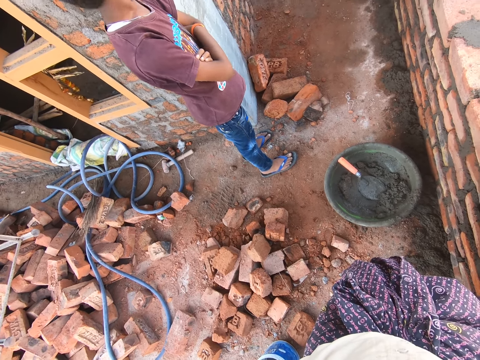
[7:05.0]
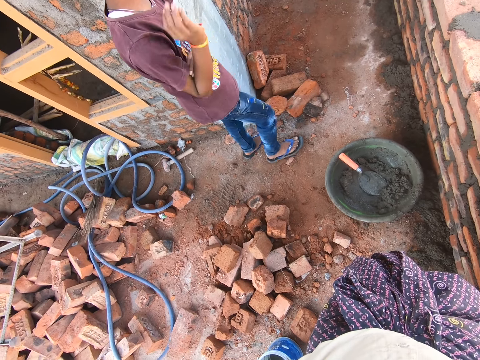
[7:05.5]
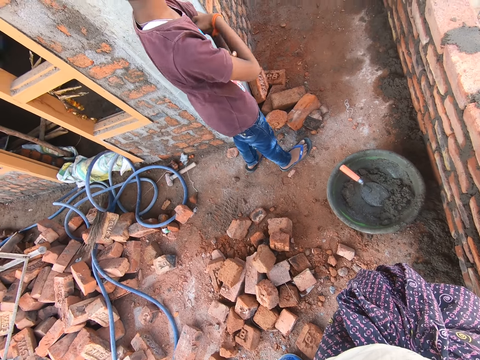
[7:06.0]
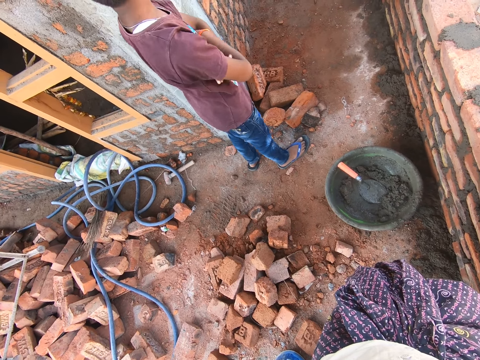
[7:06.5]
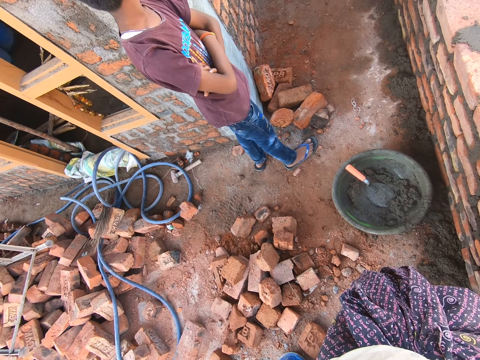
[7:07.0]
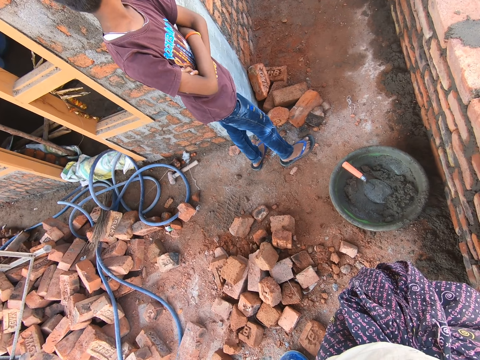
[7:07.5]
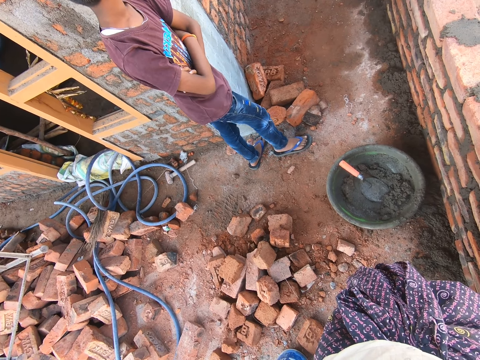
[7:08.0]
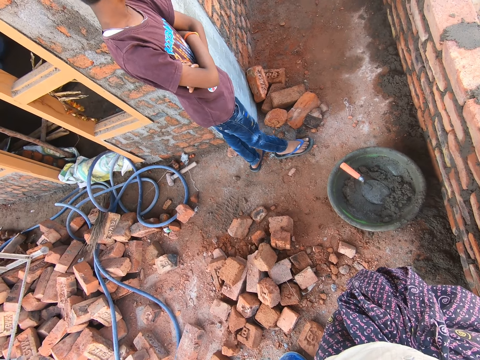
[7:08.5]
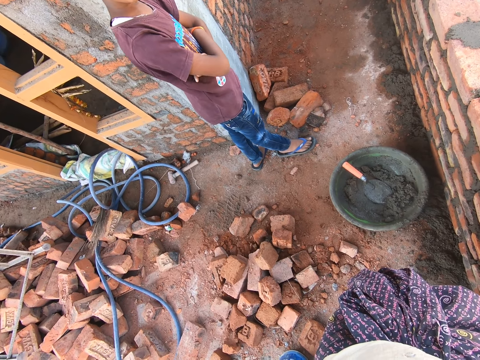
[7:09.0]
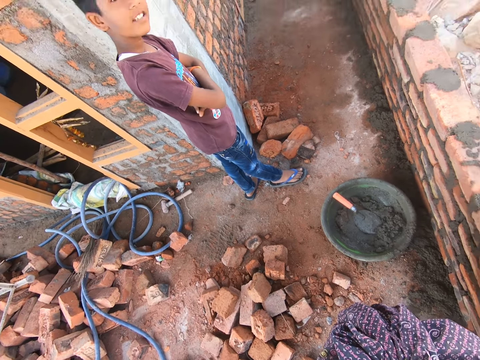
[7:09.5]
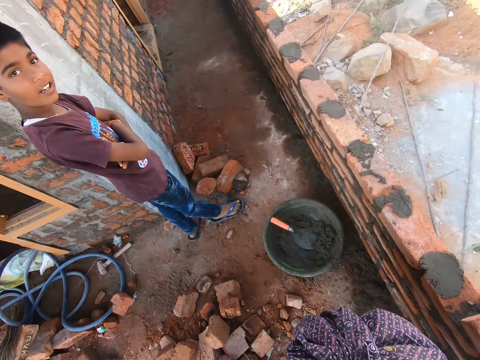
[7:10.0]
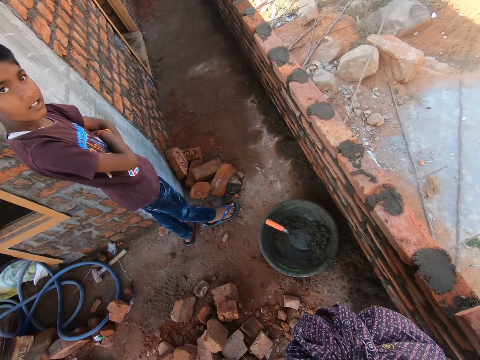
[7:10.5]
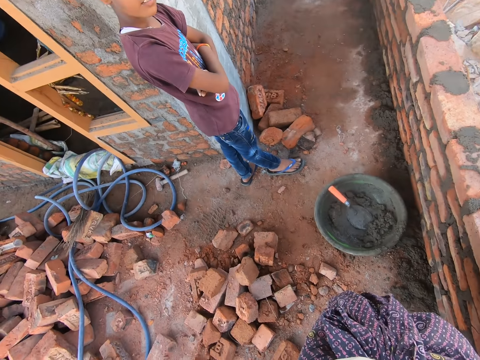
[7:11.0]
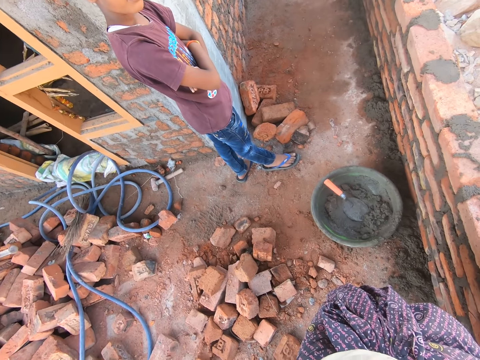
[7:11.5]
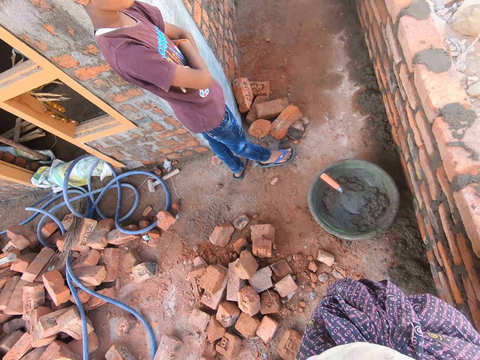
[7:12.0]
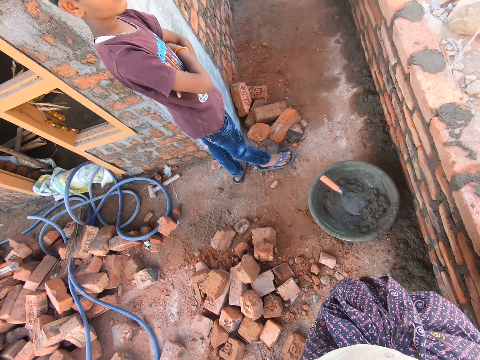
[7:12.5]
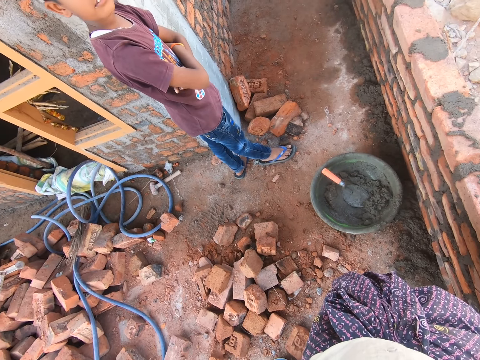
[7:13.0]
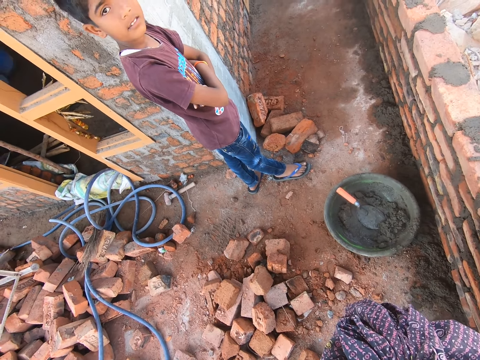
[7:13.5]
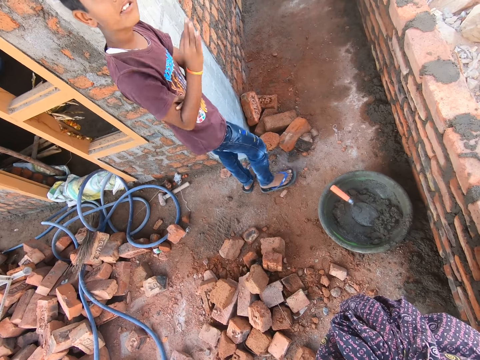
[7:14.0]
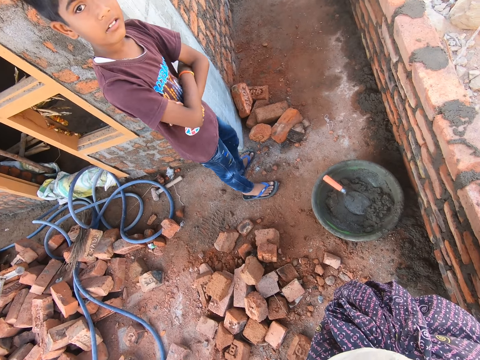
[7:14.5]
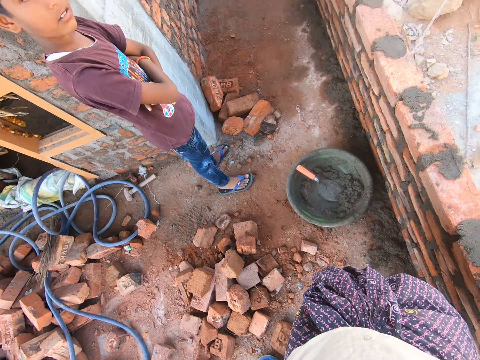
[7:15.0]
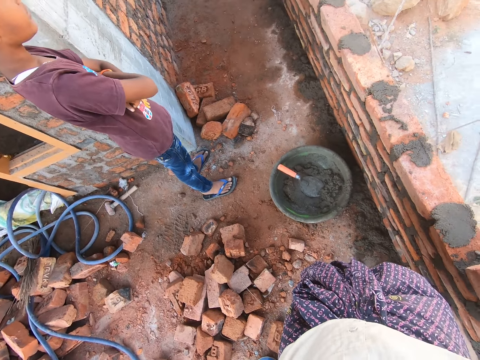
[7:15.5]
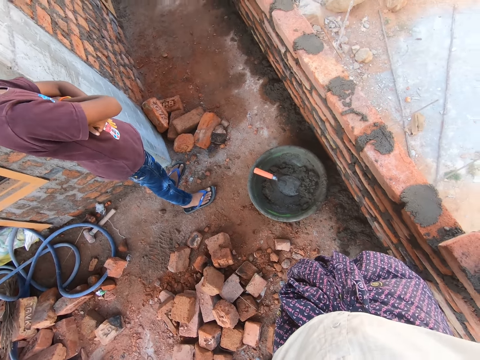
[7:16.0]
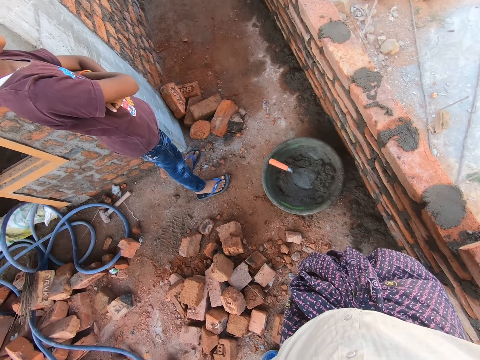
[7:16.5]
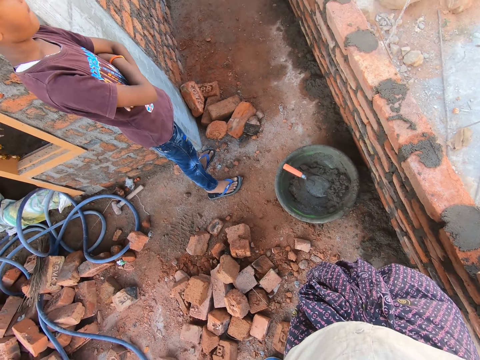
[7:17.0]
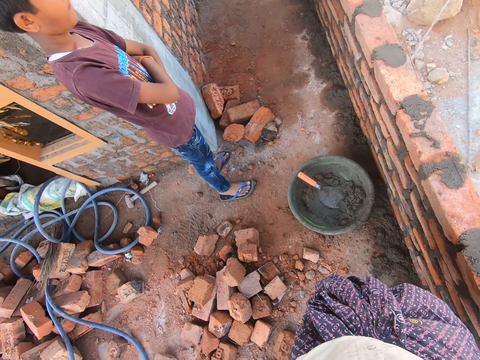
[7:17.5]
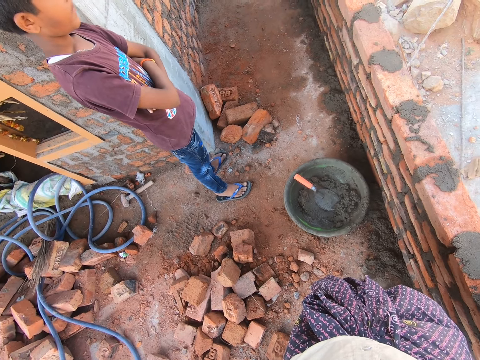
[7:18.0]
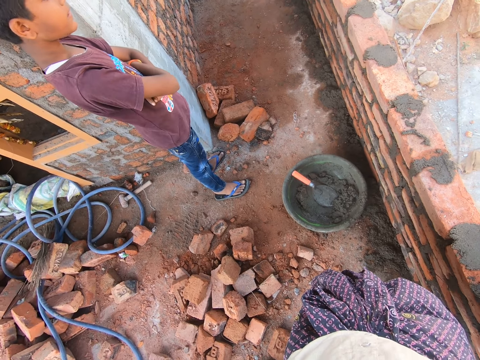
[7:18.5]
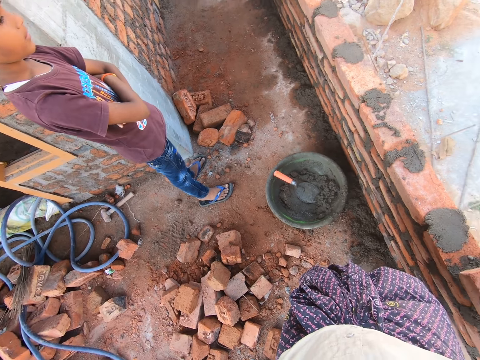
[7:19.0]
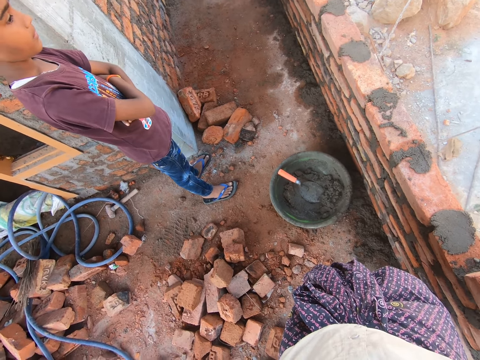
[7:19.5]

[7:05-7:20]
A man waves a right hand at the camera wearer. The camera wearer talks to the man. They look at the man. The man looks at the camera wearer. The man moves a hand. The camera wearer stares at the man.

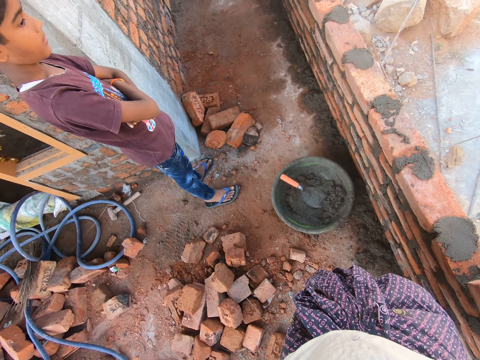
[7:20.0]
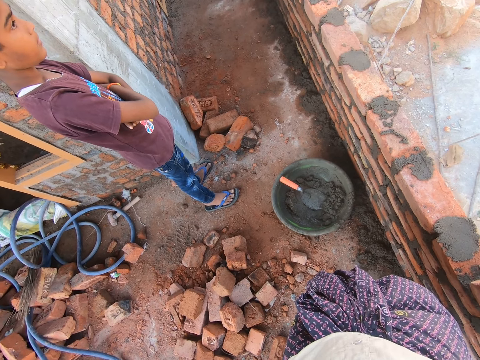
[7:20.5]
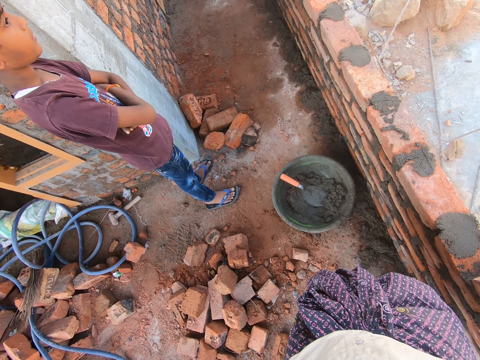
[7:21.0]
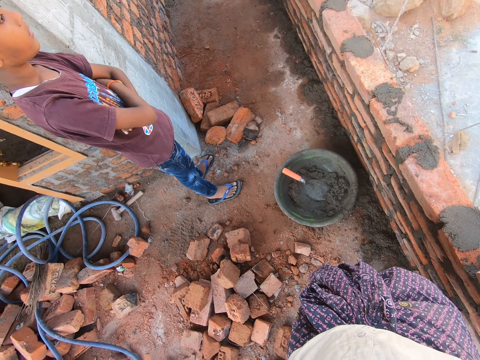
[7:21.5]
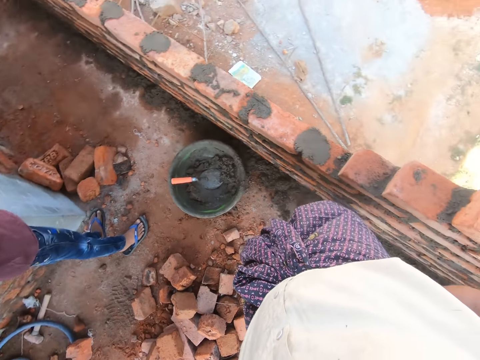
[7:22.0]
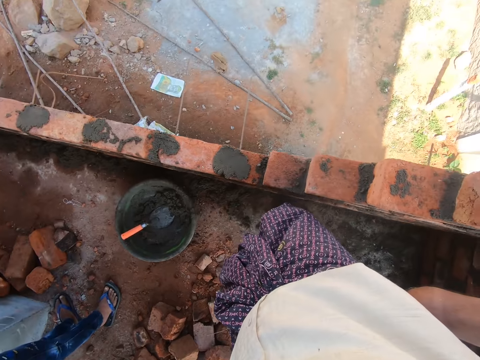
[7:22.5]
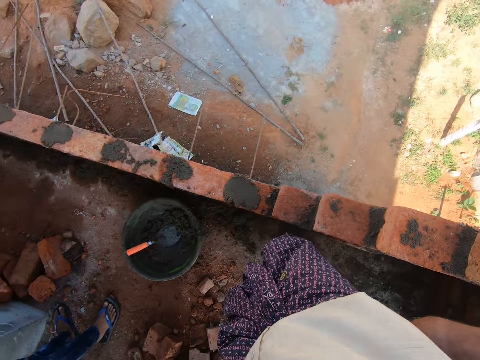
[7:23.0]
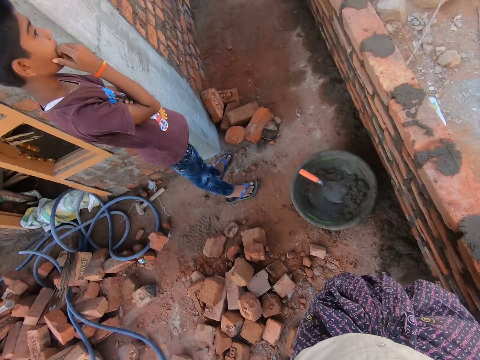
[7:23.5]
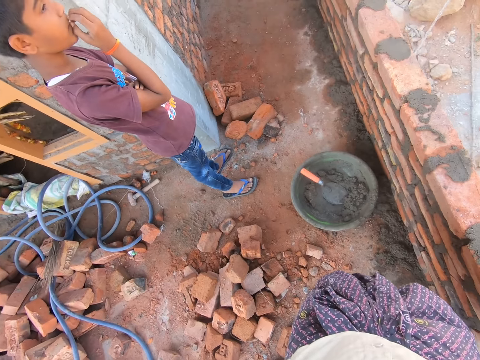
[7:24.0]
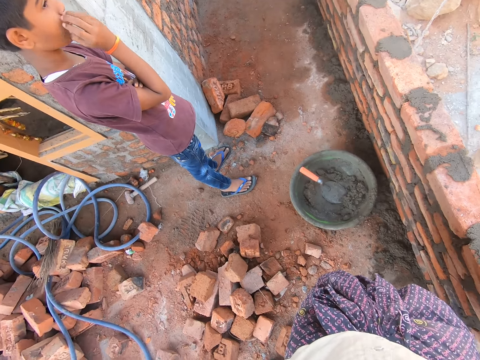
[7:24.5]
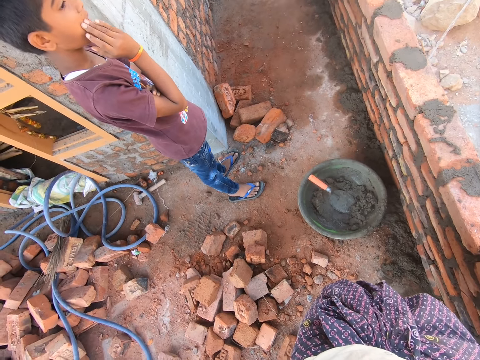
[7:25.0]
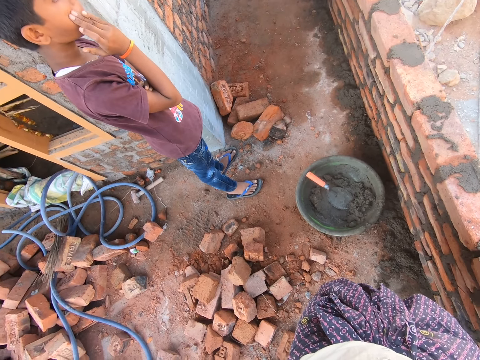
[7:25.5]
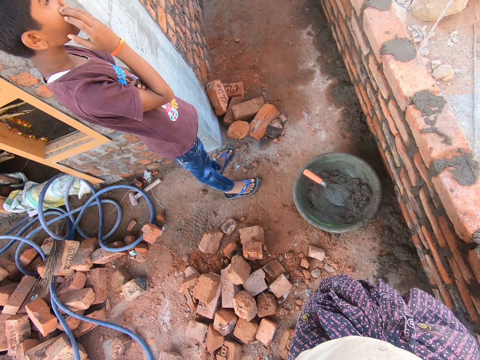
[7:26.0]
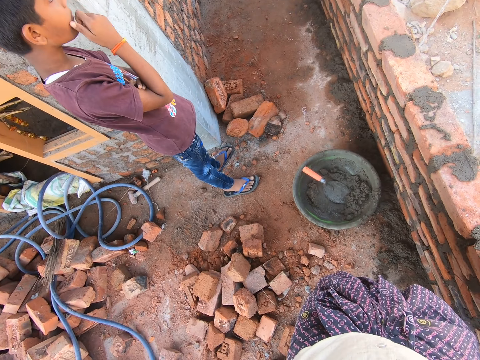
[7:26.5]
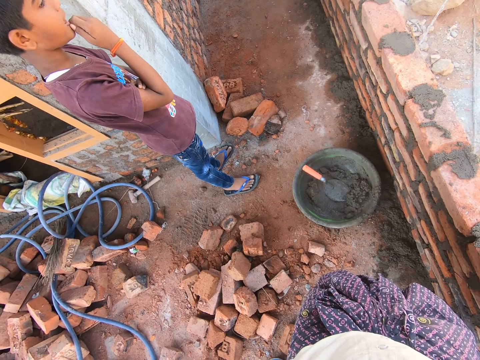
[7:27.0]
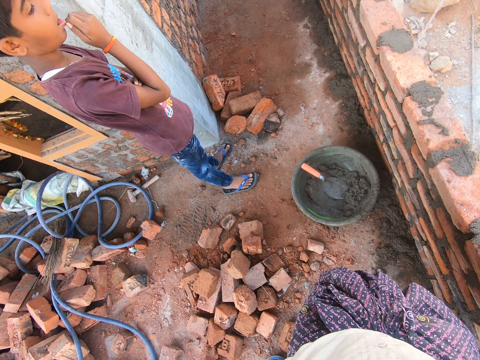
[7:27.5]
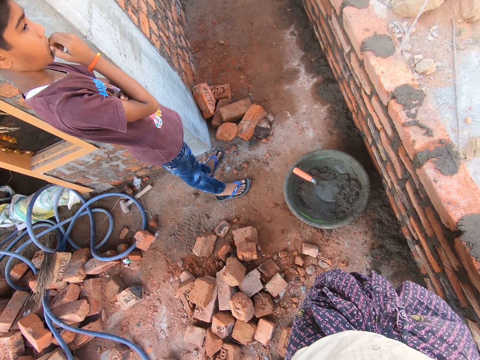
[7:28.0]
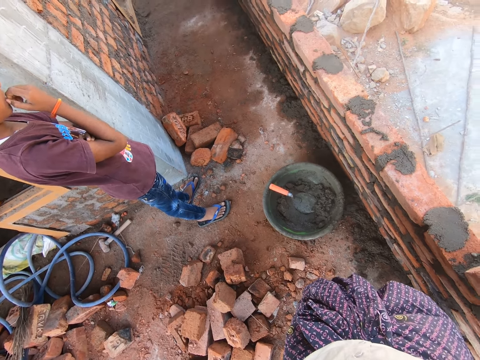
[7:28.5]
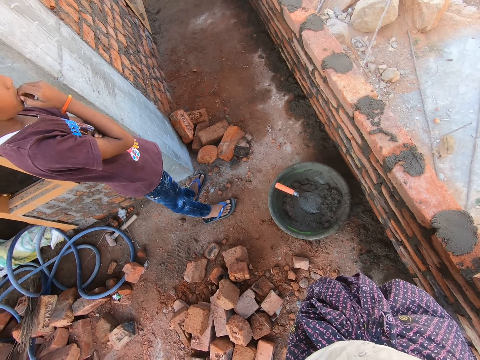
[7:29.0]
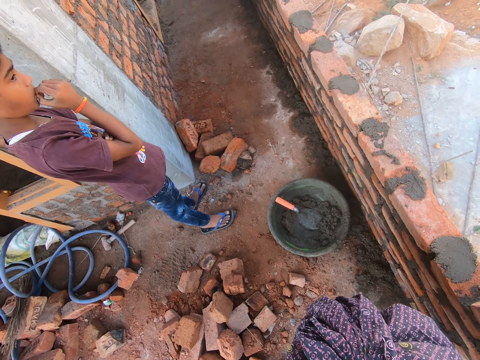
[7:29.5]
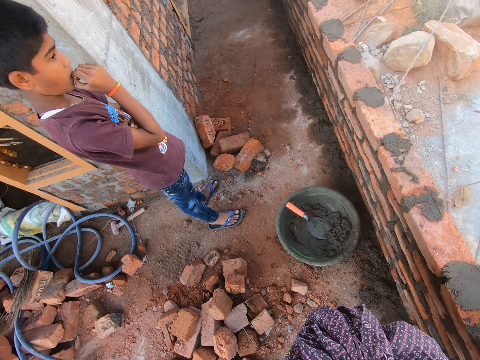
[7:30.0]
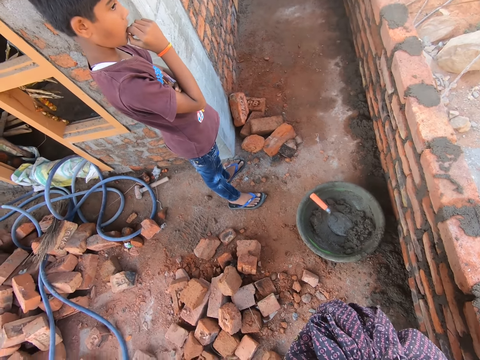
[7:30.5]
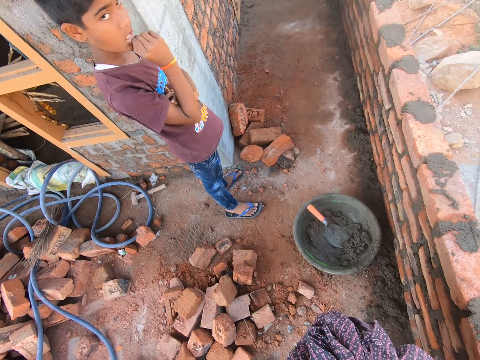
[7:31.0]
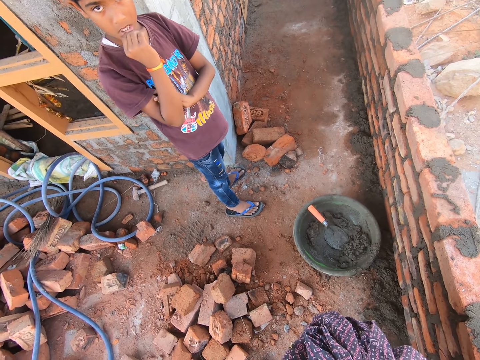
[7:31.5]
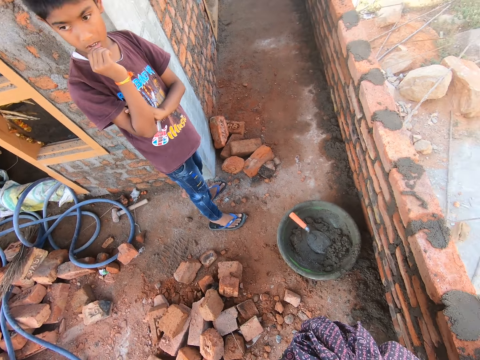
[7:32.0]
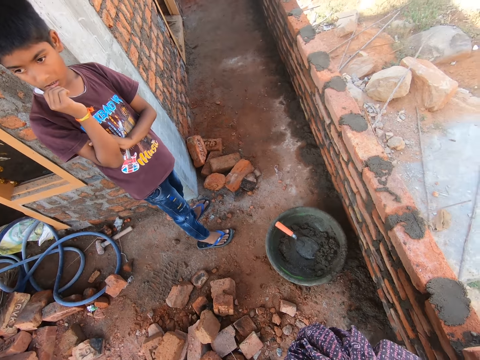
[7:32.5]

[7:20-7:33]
The camera wearer stares at a man. They stare around. They spit saliva on the ground. They stare around. They talk to the man. The man moves a hand on his face. The camera wearer stares at the ground. They laugh. They talk to the man.
